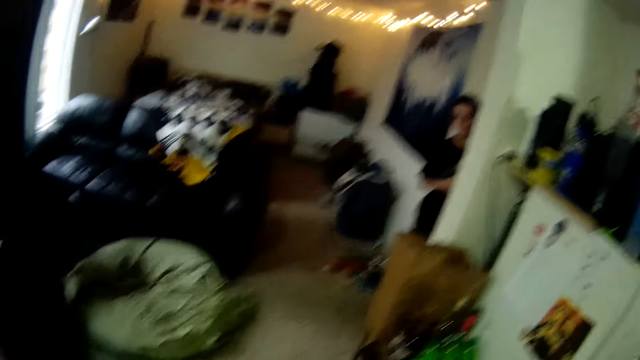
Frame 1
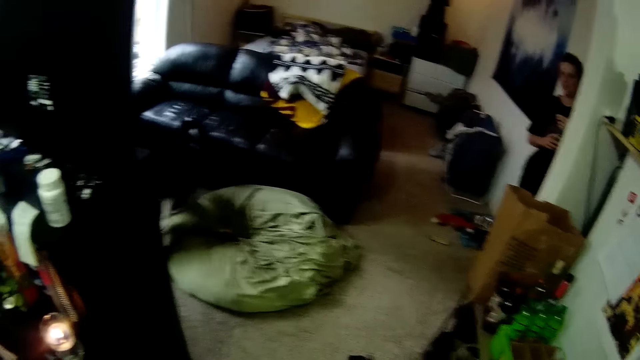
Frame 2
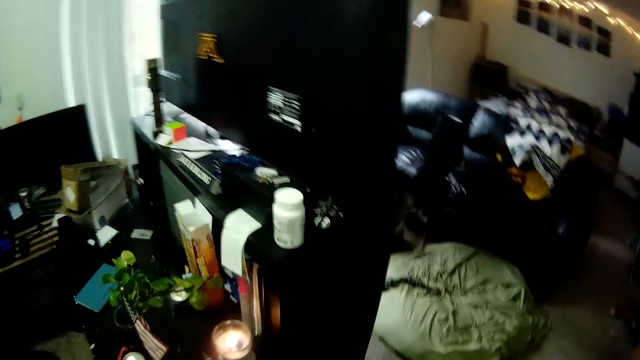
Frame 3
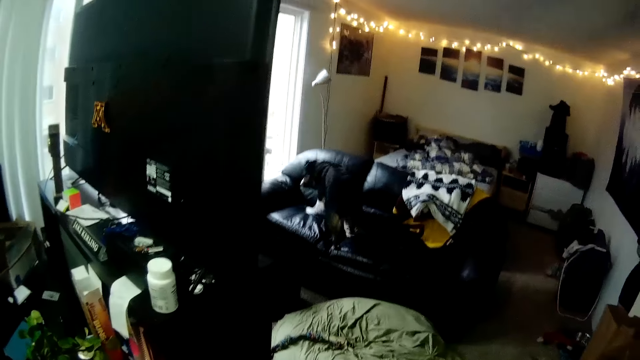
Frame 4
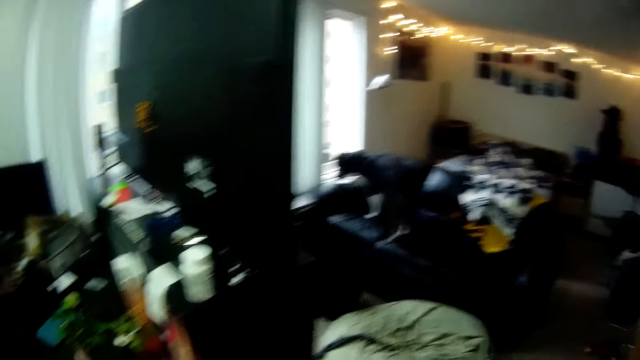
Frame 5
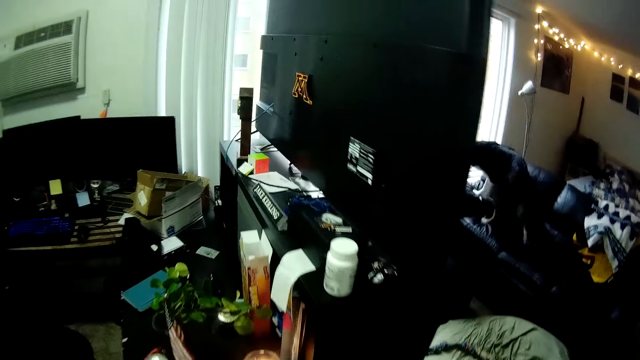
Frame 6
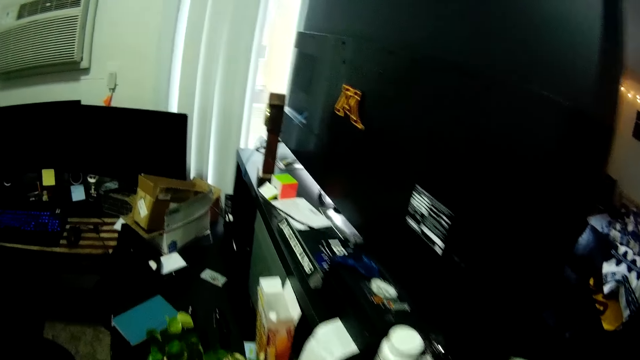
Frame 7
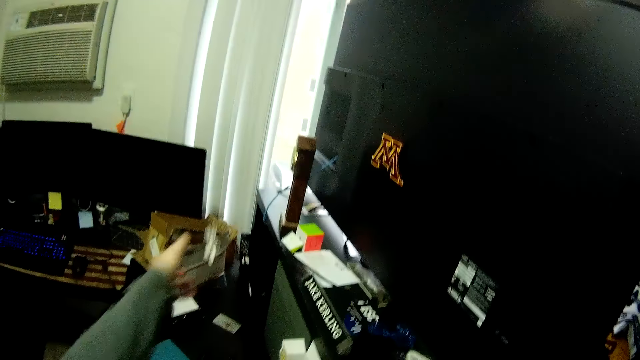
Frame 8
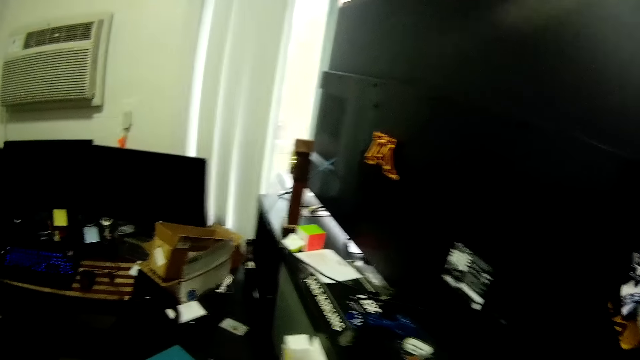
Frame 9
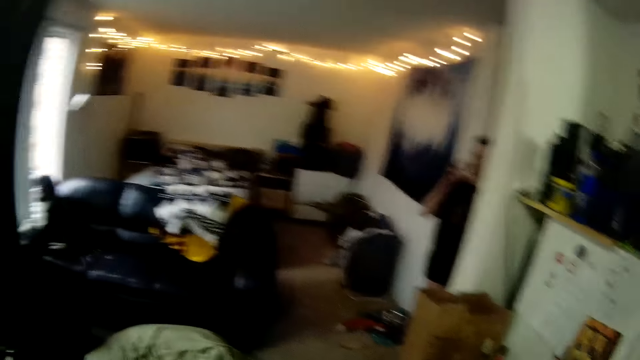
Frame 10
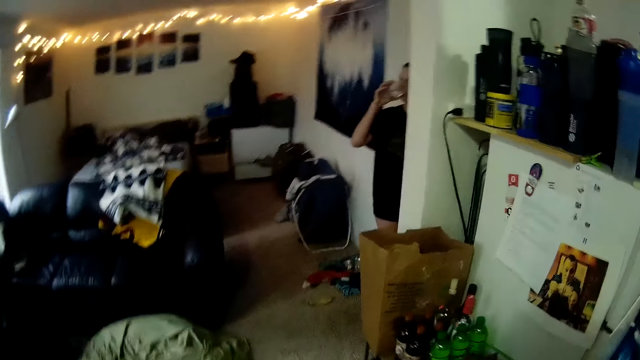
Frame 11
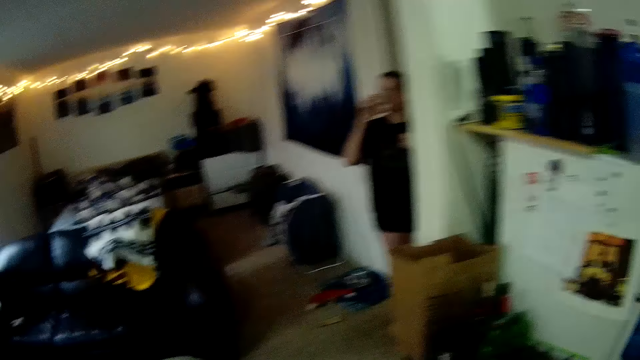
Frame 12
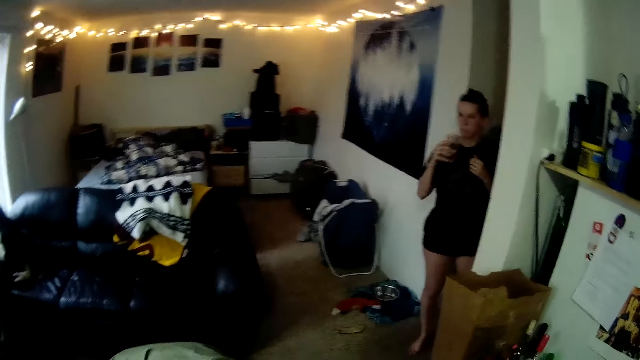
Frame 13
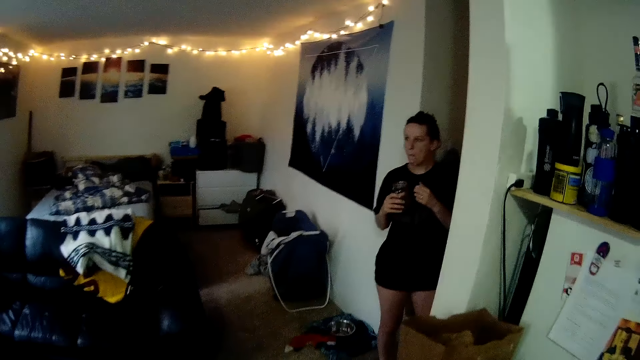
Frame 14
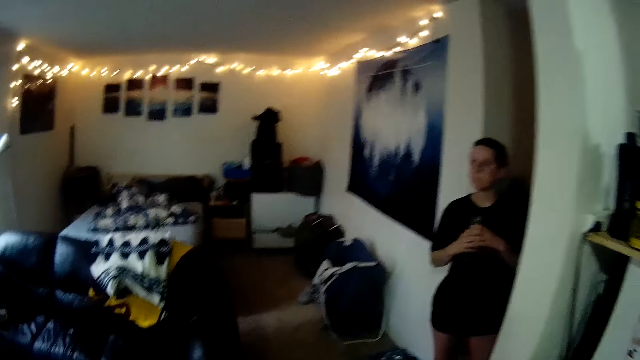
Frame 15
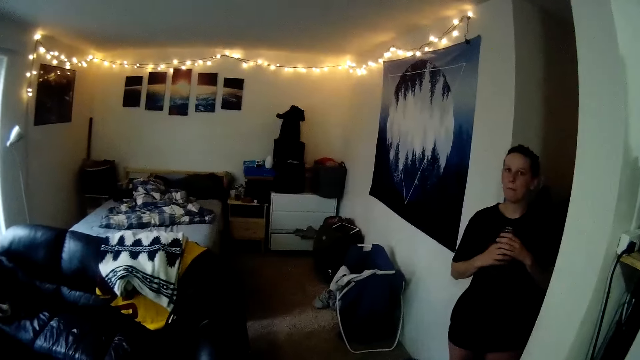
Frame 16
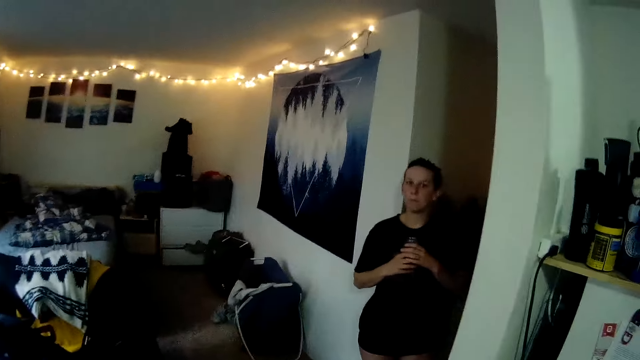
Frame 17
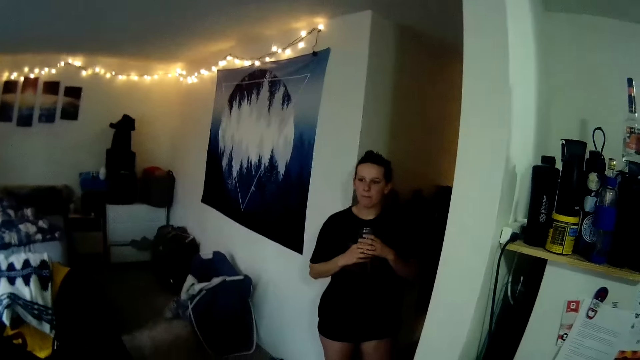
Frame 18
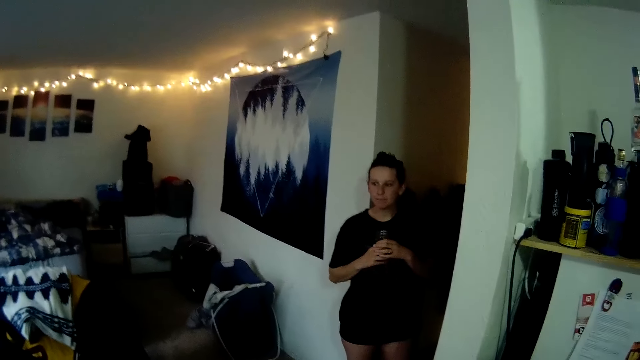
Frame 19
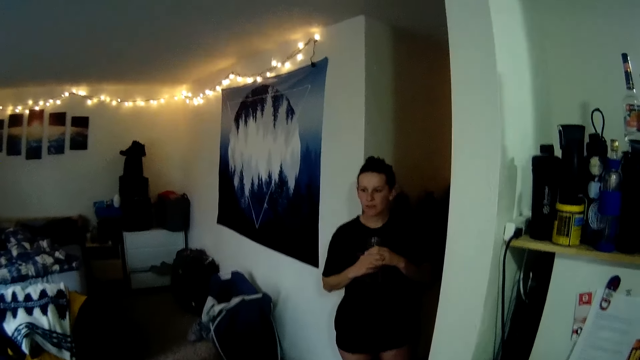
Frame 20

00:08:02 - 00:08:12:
The camera wearer looks at the dog. They drop the earpiece on a table. They throw the earphones. The person drinks water.

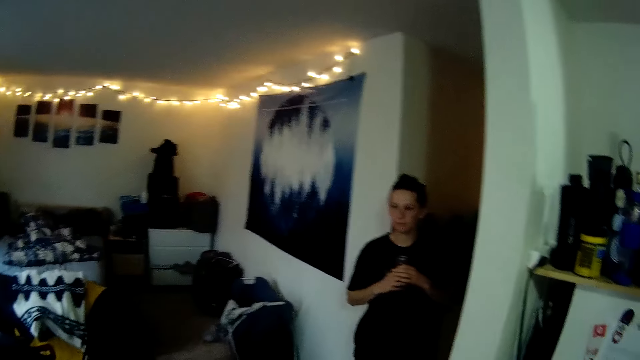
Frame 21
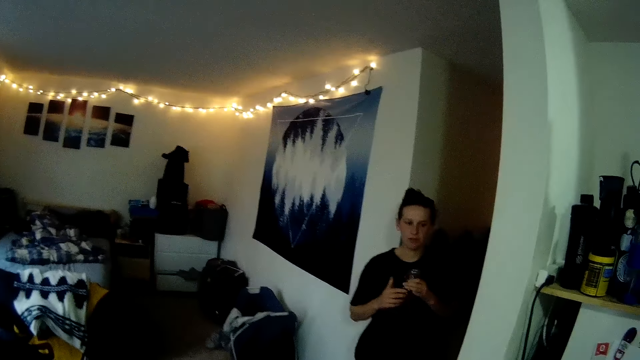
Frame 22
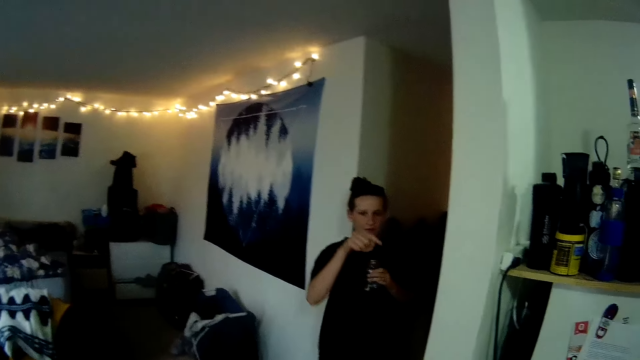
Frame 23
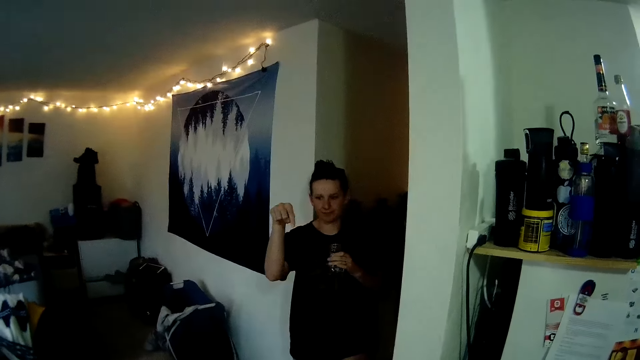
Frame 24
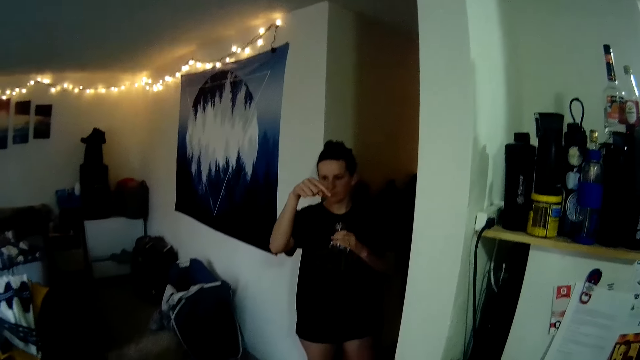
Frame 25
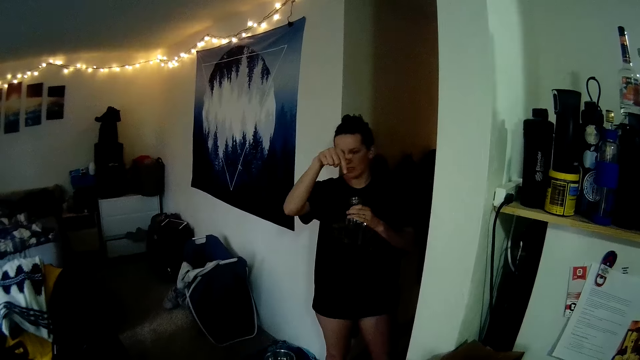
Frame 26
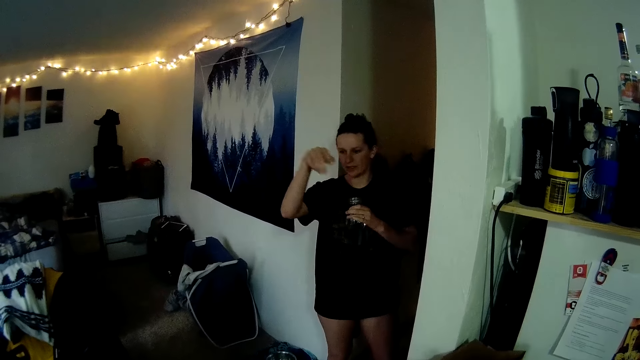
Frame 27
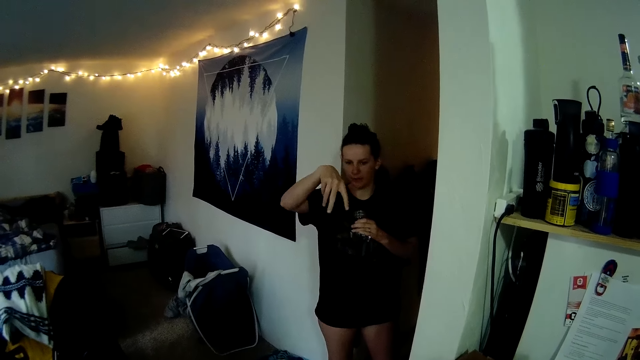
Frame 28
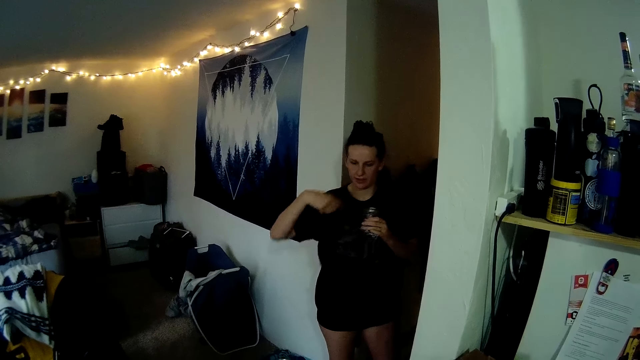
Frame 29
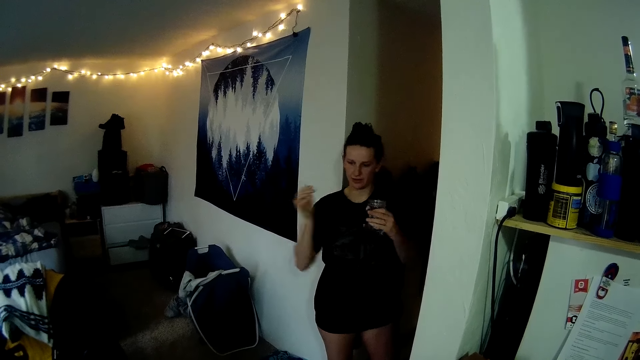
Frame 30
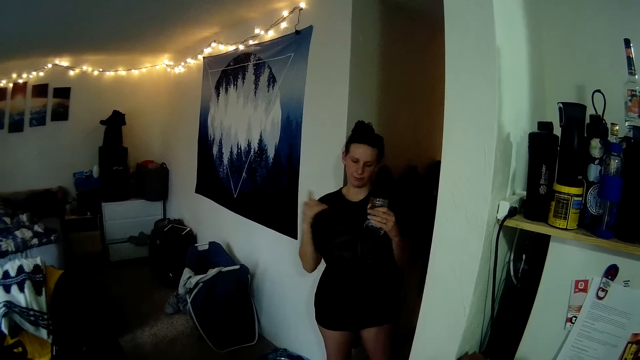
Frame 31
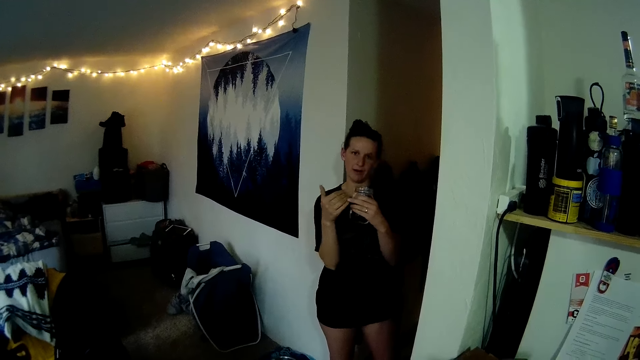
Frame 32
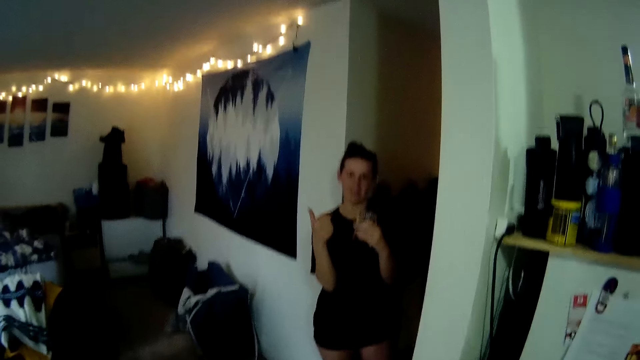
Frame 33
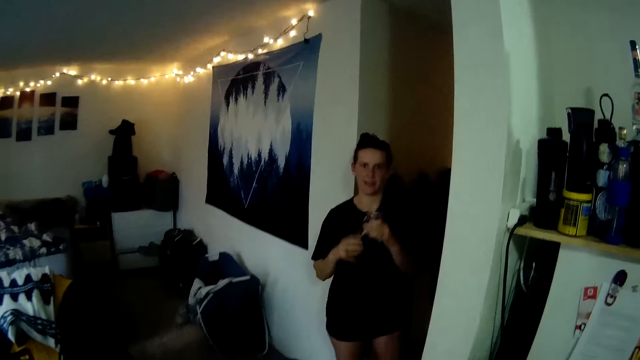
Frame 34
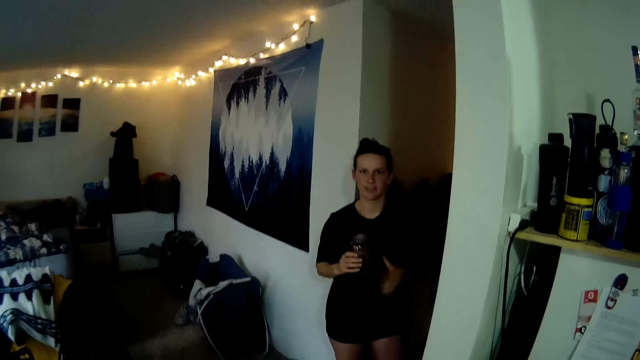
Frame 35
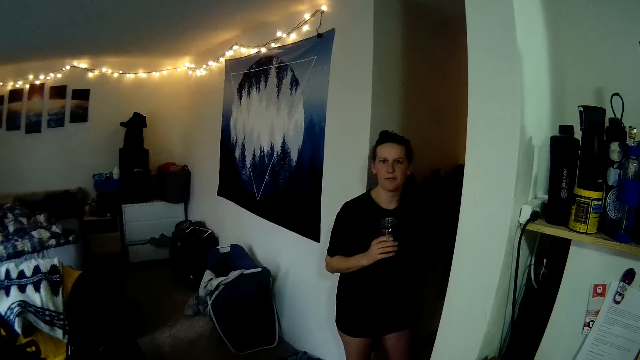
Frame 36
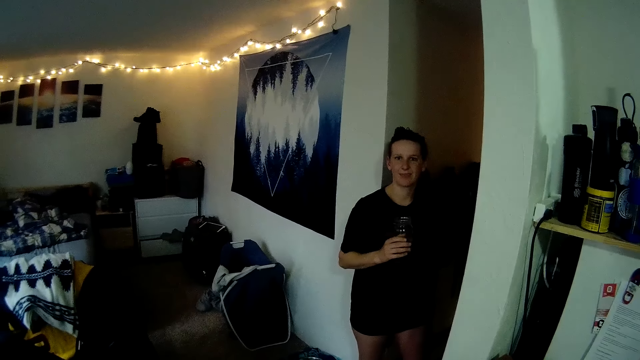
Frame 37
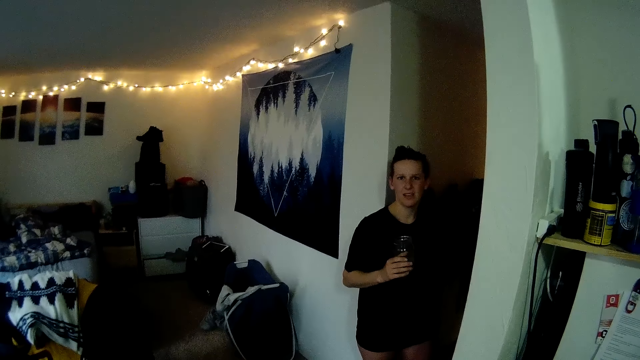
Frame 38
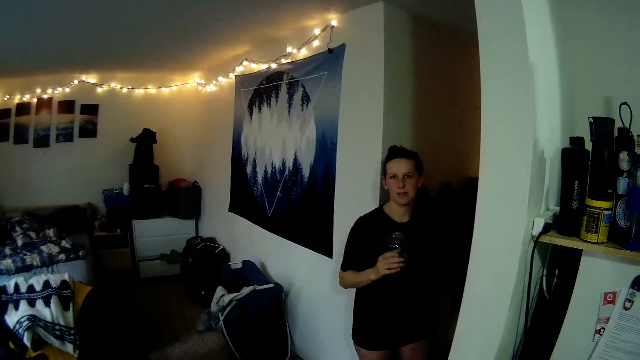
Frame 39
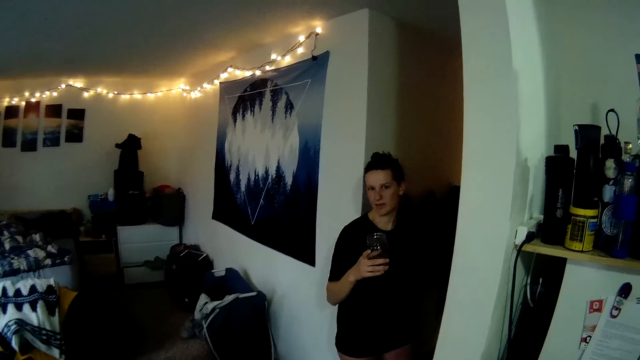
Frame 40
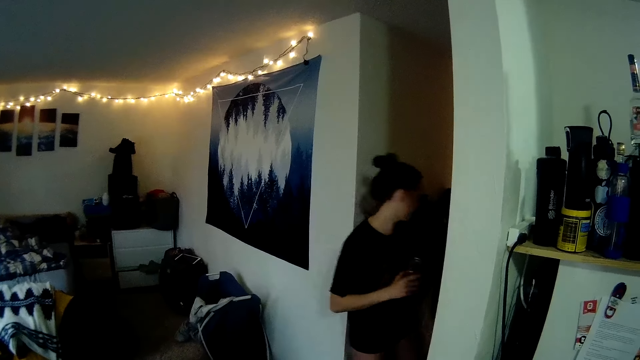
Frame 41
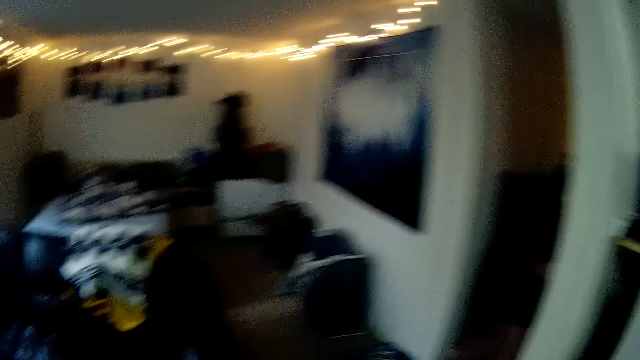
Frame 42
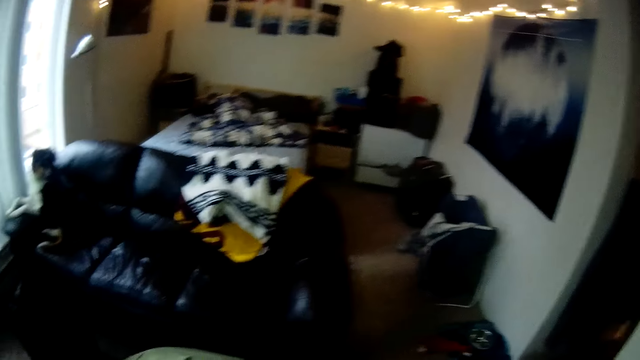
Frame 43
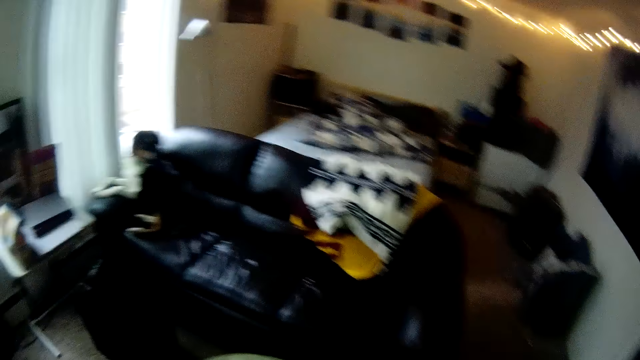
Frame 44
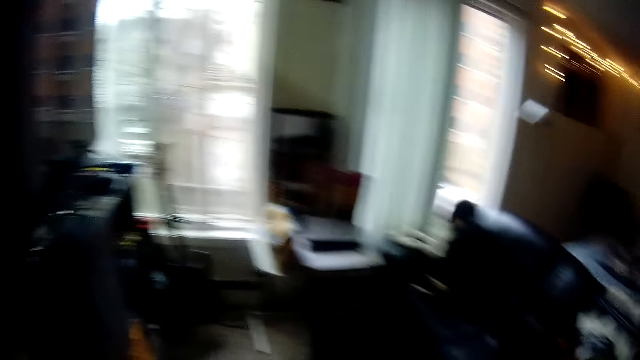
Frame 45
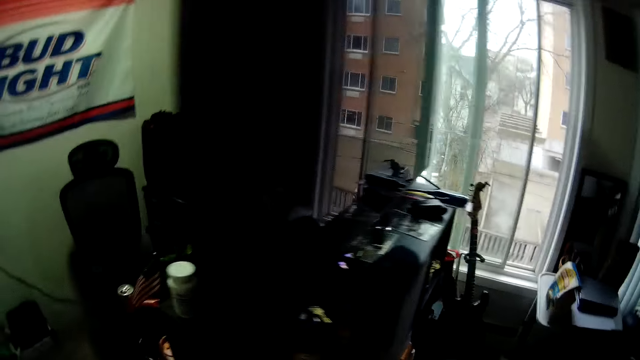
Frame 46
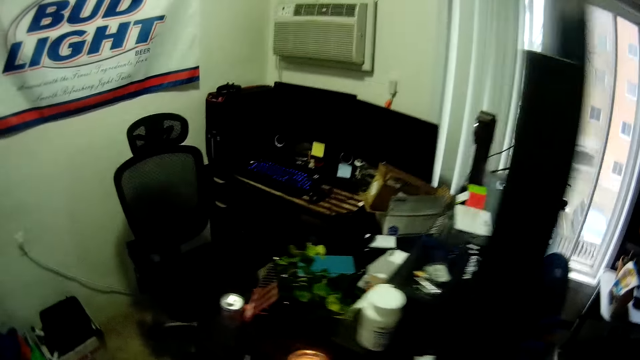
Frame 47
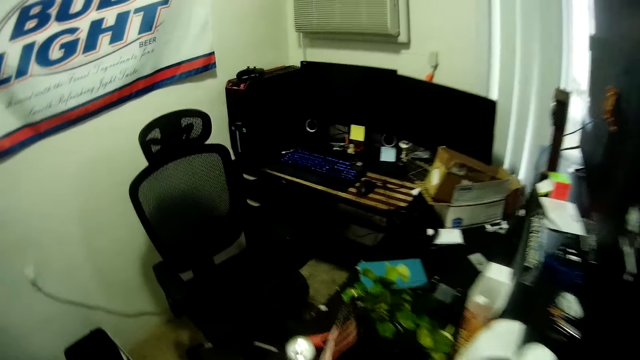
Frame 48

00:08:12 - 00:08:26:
The person talks to the camera wearer. The person goes to the washroom. The camera wearer looks around the house.
